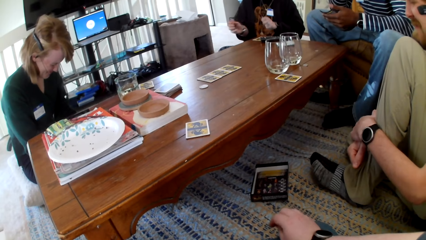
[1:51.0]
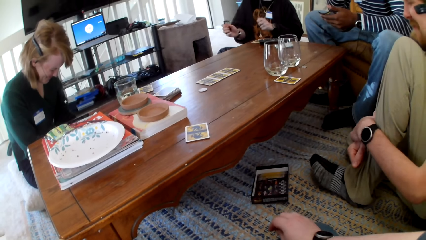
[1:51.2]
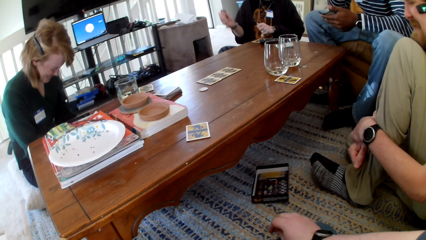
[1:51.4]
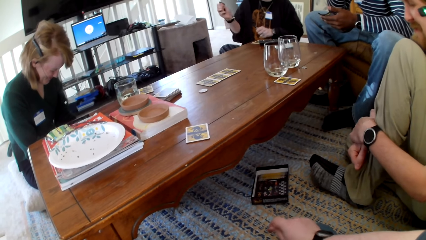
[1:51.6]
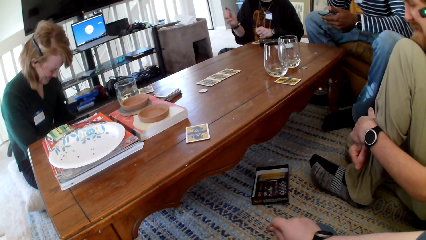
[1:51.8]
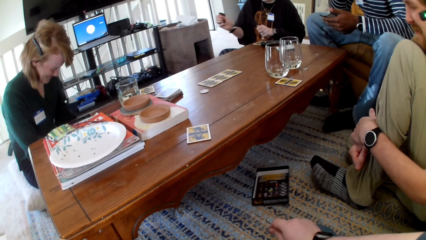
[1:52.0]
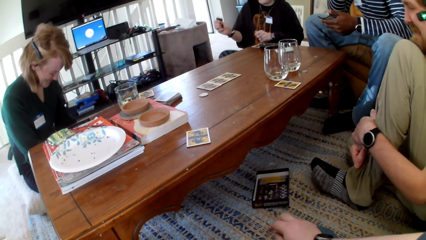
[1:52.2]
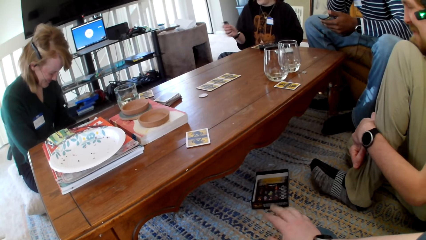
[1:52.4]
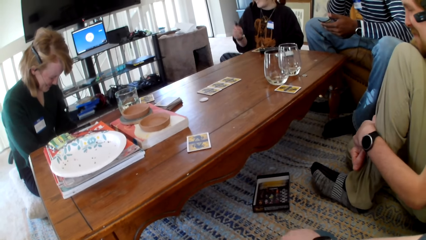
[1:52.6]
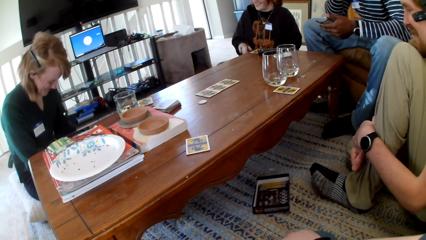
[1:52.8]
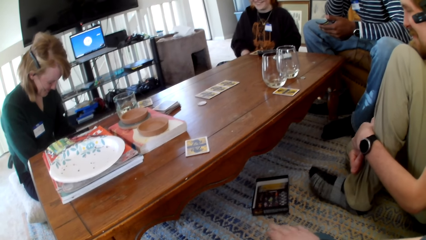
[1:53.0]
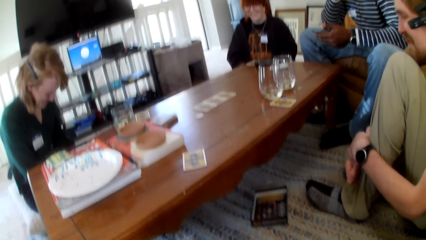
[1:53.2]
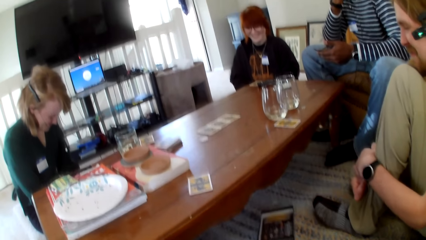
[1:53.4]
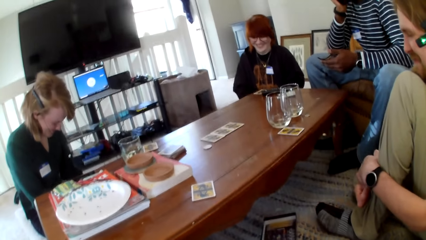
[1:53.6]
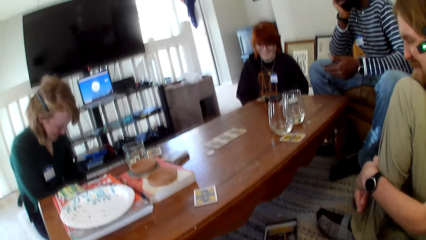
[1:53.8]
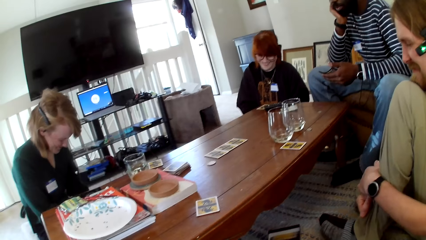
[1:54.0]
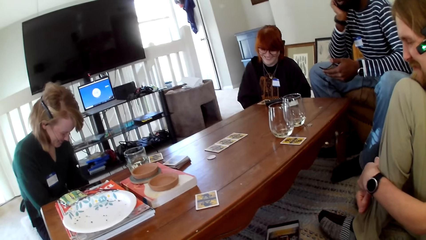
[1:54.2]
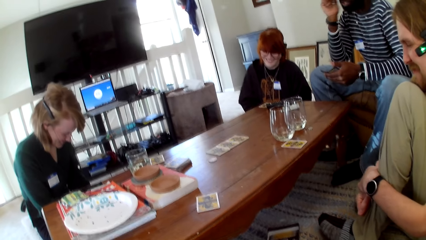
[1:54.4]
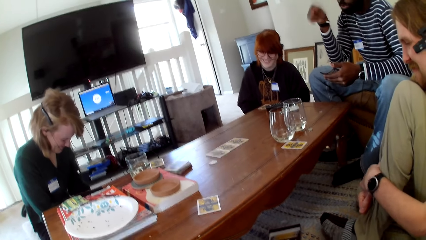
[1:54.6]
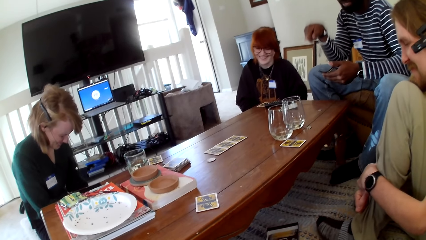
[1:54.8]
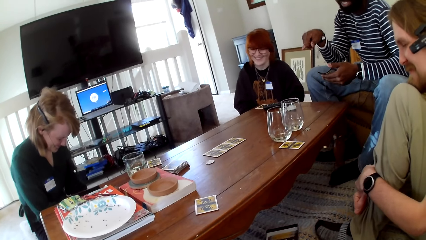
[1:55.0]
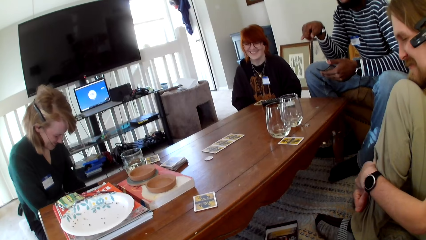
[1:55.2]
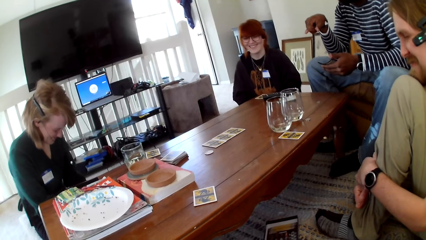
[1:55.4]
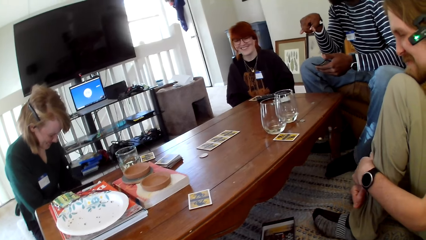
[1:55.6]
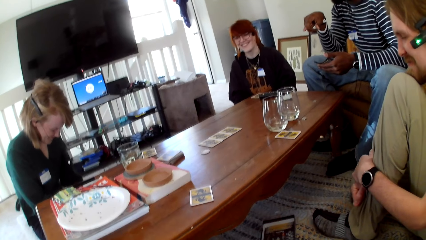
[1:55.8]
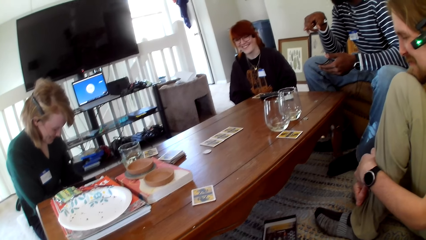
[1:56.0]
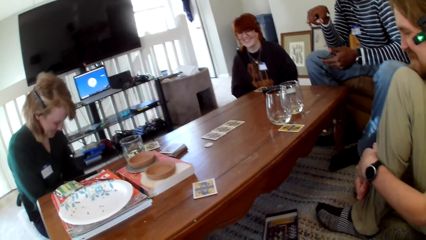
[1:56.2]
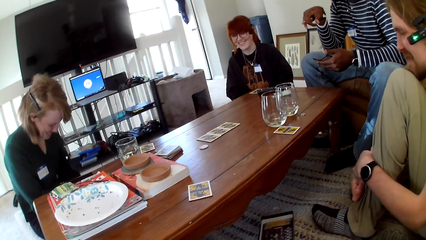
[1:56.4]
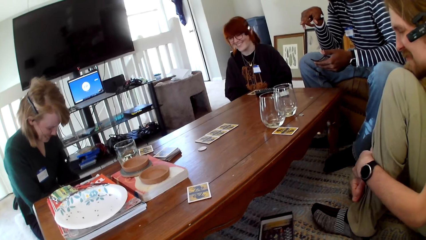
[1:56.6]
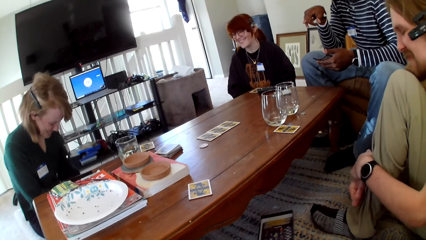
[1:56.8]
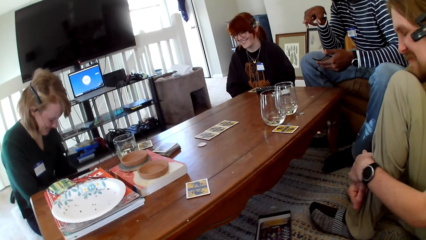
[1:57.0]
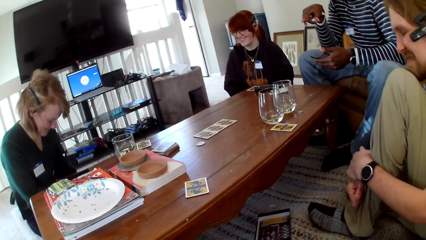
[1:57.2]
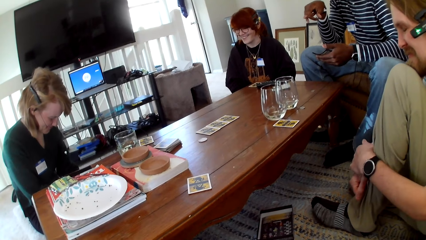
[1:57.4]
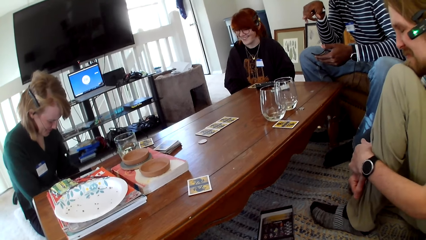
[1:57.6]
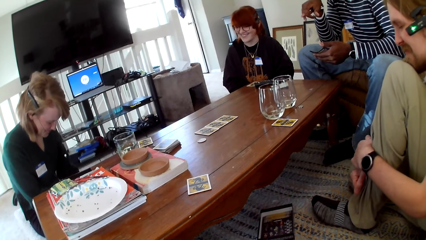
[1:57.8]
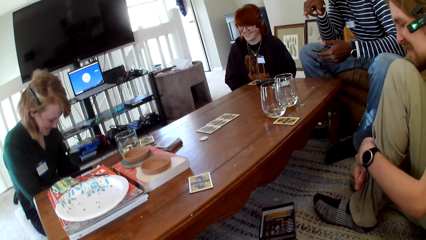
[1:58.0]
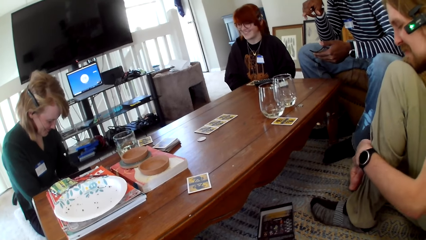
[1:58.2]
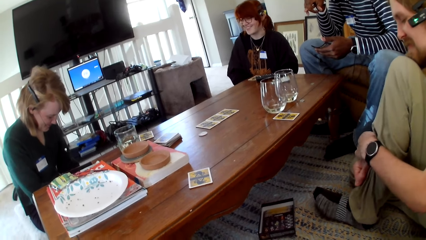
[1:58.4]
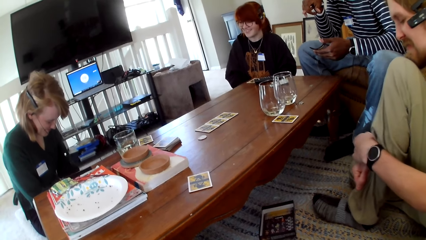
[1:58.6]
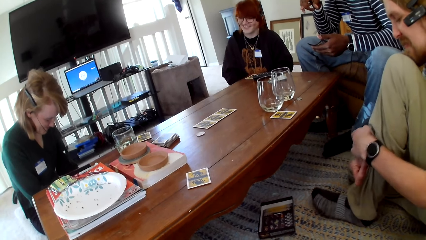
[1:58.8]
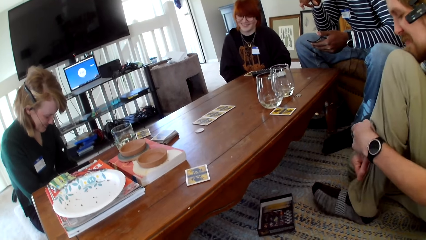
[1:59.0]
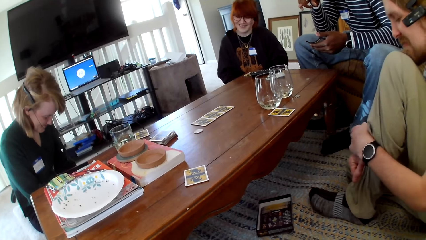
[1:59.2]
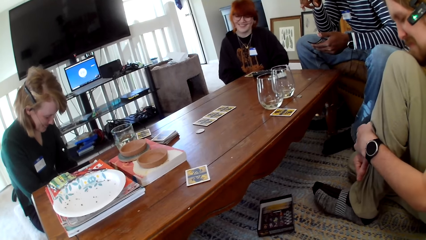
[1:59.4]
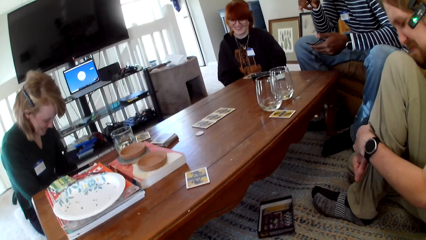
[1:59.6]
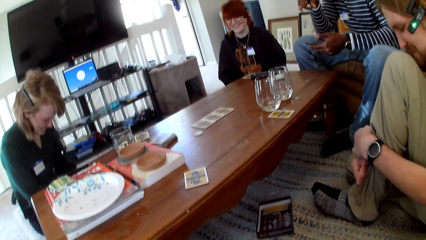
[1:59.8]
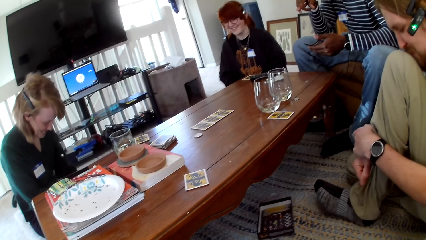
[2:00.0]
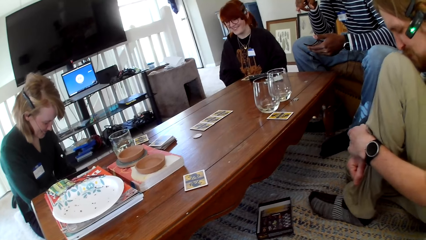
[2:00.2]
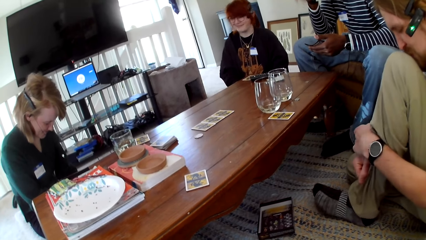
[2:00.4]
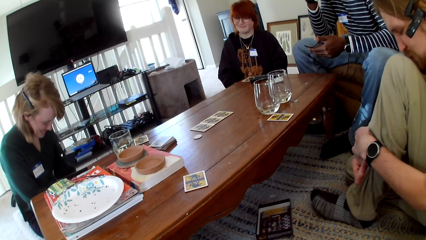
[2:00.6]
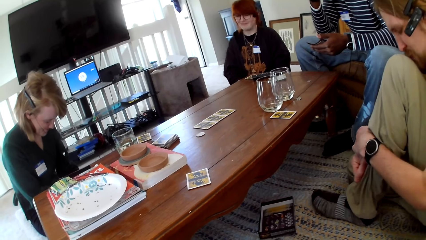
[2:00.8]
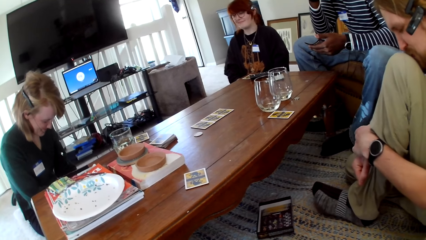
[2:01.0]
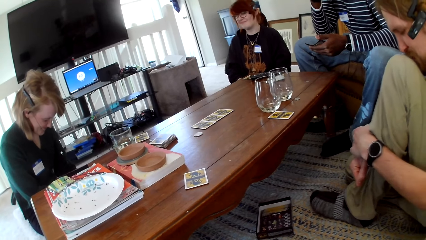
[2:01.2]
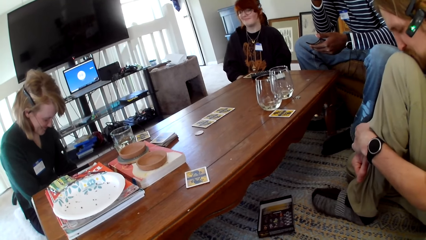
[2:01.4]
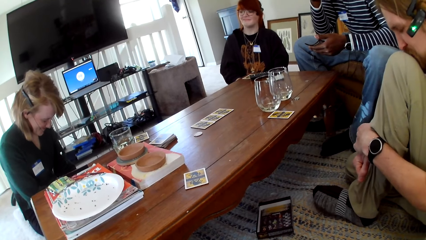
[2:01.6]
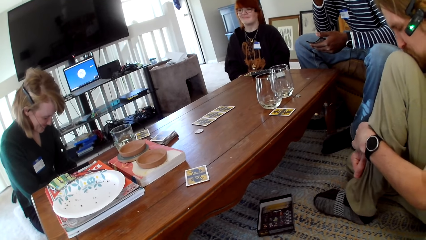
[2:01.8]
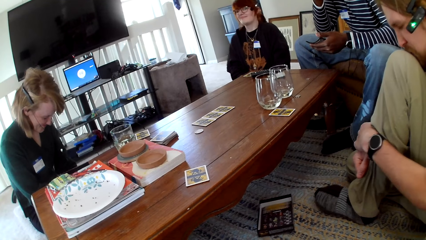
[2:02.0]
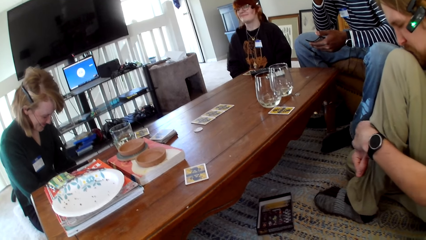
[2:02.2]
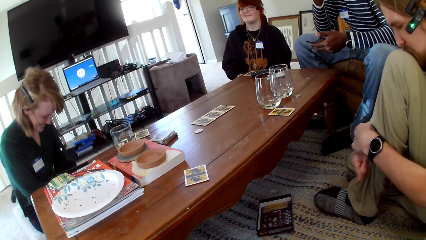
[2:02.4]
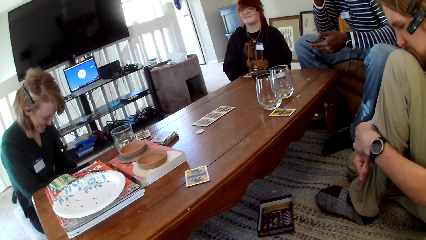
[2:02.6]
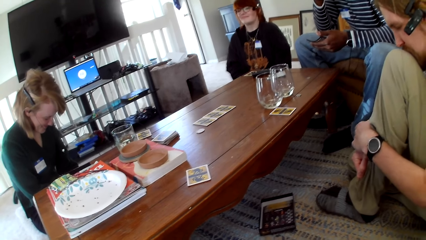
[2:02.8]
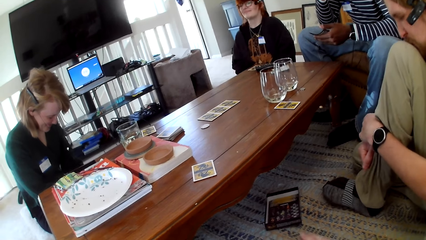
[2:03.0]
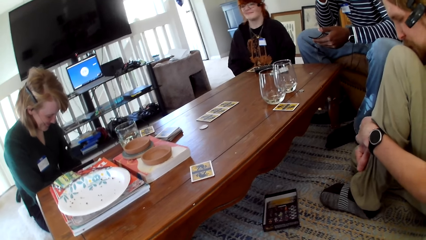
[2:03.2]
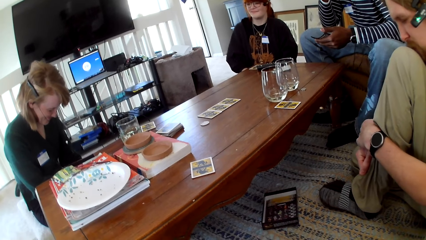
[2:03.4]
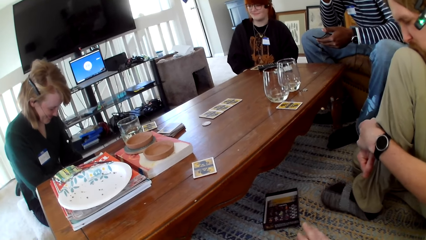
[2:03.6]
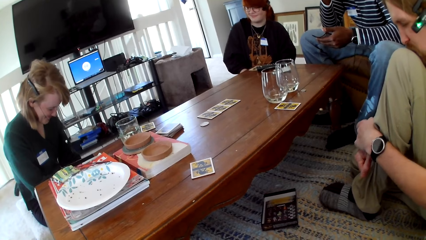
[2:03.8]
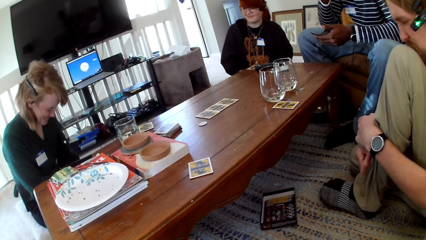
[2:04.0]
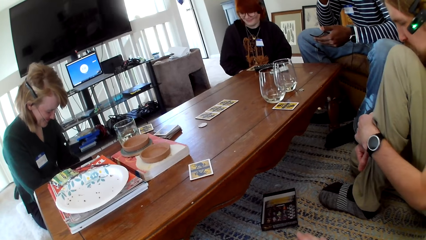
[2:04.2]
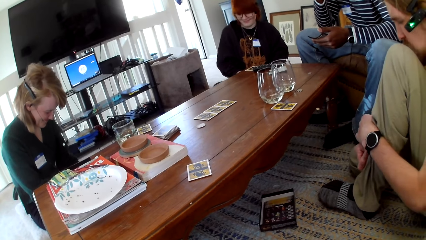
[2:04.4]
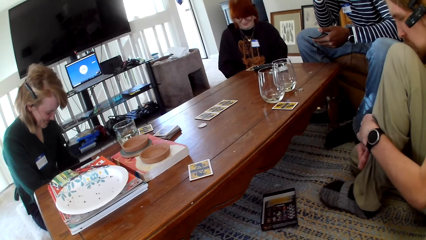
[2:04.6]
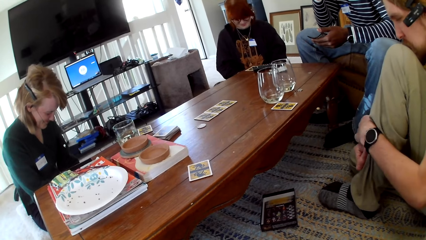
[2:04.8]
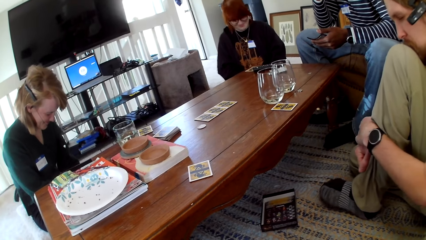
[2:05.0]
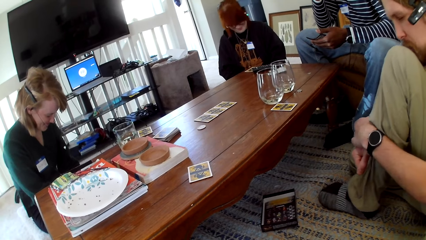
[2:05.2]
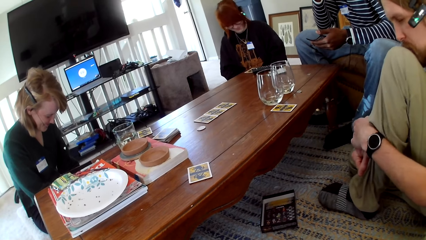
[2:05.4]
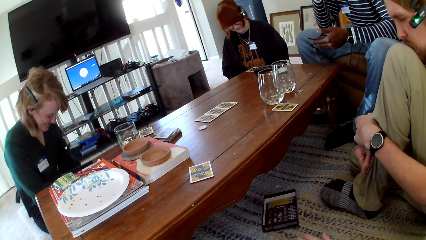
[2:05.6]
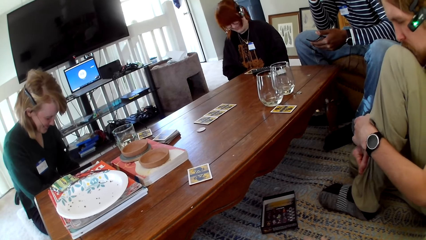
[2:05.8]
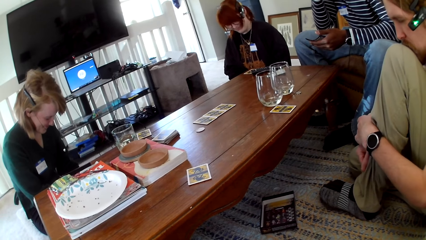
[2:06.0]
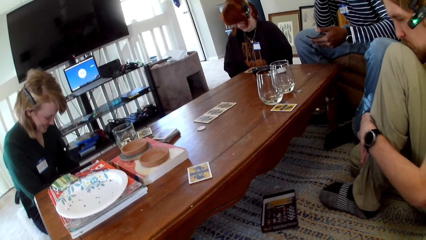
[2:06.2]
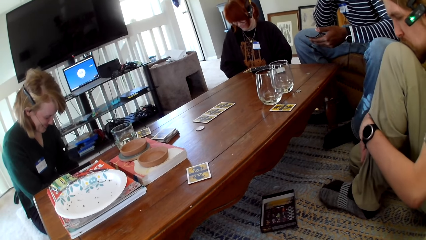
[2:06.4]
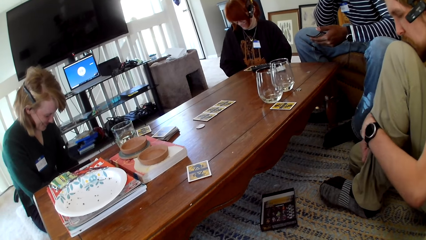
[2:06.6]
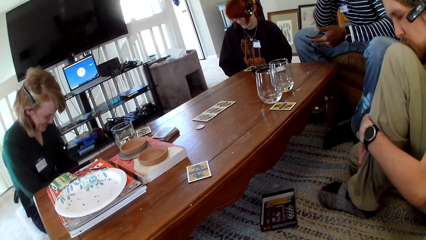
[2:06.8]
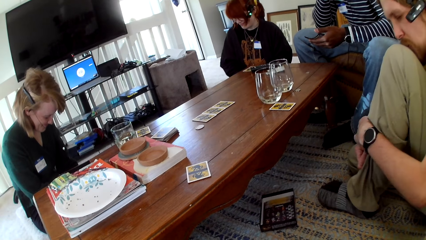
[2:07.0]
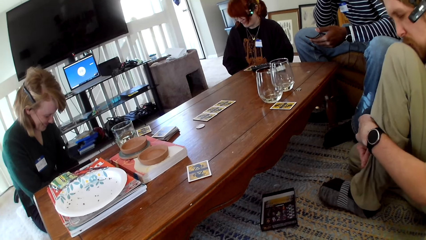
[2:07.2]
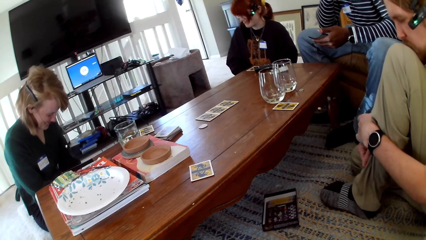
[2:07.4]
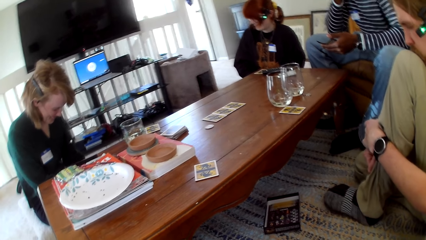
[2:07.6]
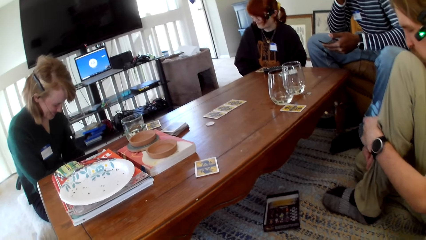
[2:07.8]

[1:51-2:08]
A man holds his leg. A woman dances. Another man gestures his hand. The first man taps his leg on the carpet.
